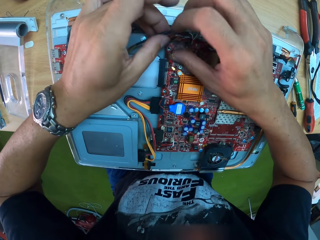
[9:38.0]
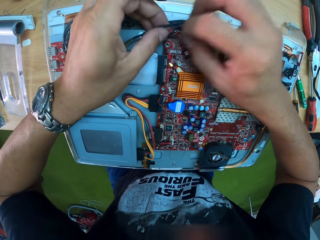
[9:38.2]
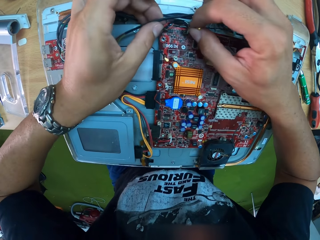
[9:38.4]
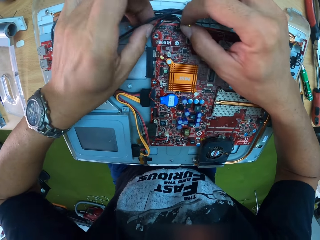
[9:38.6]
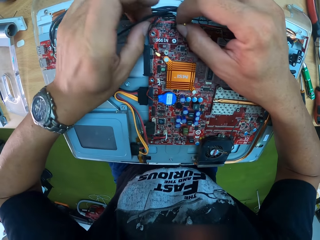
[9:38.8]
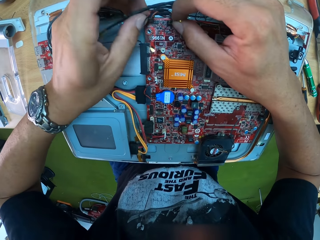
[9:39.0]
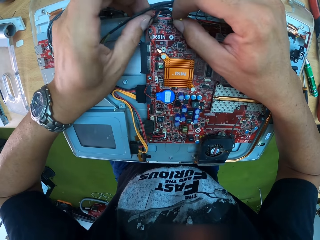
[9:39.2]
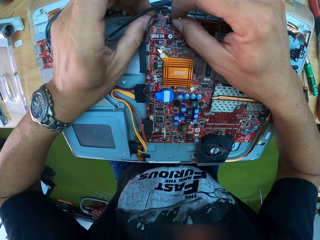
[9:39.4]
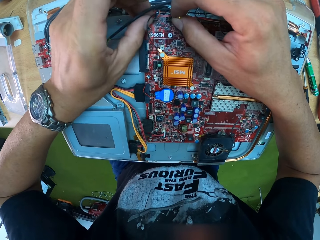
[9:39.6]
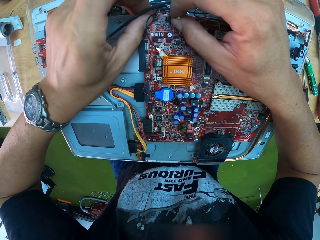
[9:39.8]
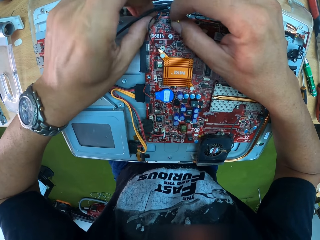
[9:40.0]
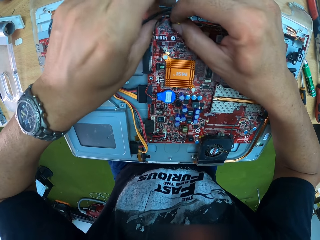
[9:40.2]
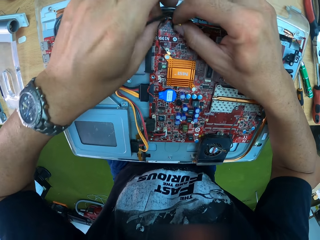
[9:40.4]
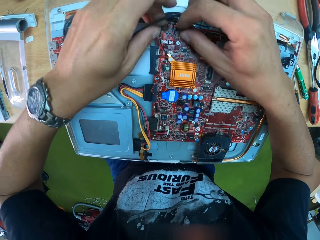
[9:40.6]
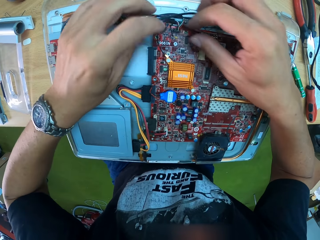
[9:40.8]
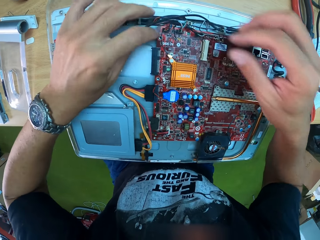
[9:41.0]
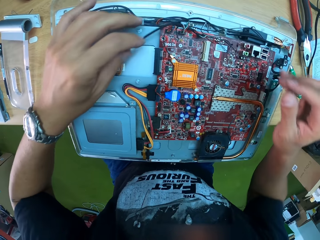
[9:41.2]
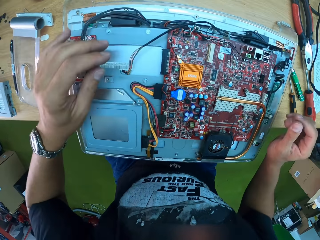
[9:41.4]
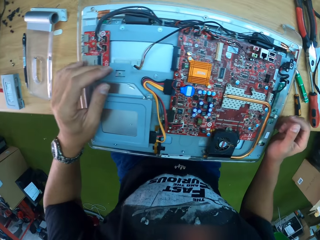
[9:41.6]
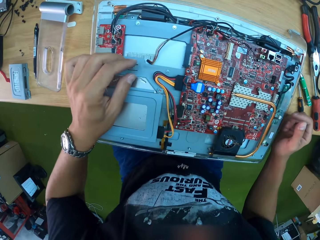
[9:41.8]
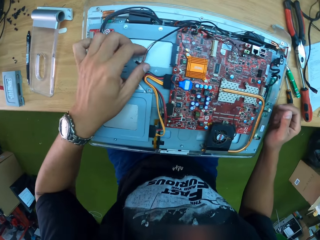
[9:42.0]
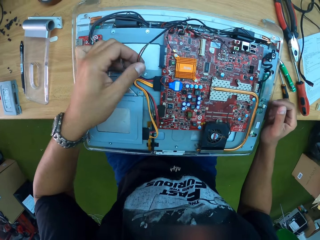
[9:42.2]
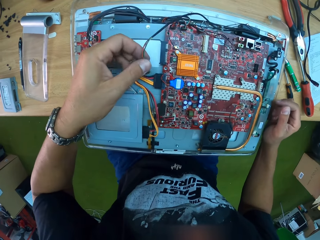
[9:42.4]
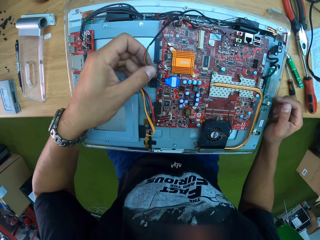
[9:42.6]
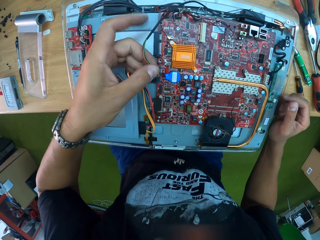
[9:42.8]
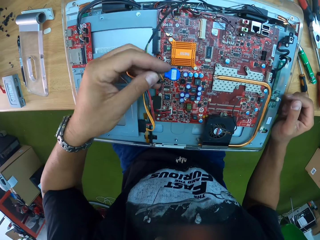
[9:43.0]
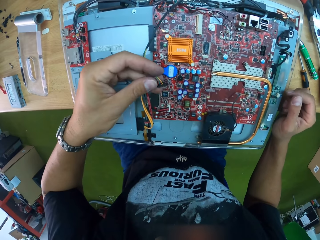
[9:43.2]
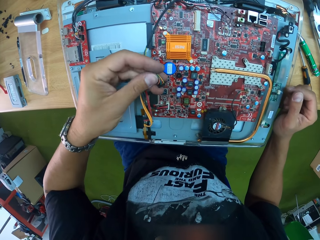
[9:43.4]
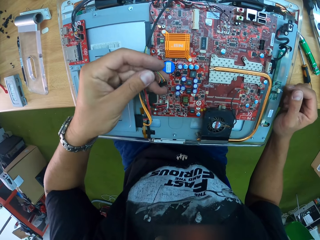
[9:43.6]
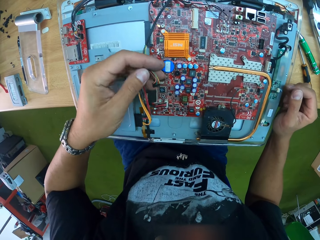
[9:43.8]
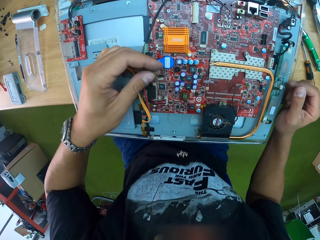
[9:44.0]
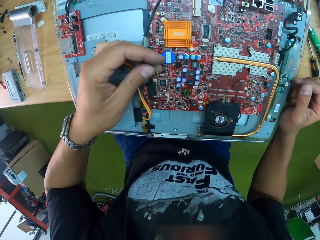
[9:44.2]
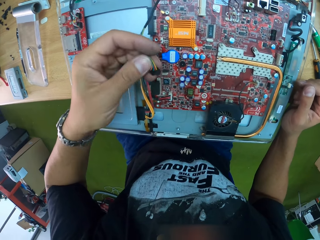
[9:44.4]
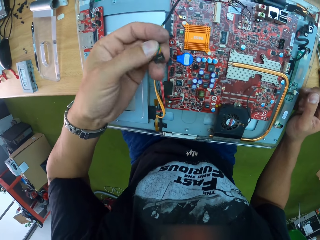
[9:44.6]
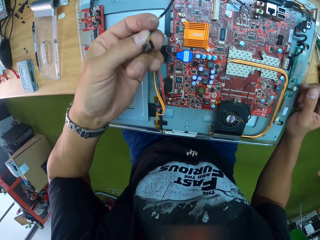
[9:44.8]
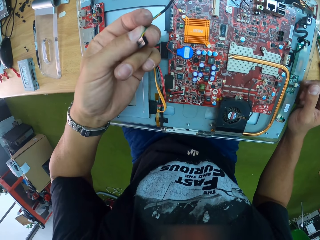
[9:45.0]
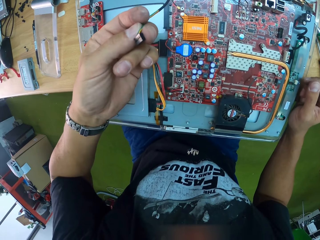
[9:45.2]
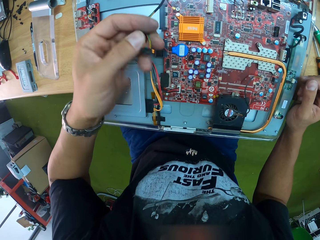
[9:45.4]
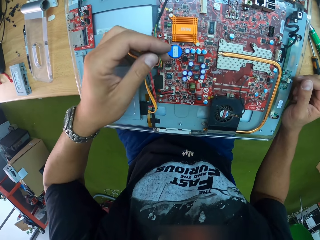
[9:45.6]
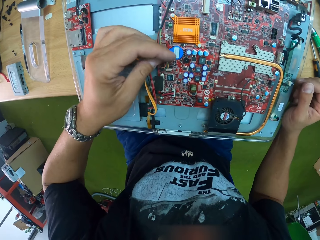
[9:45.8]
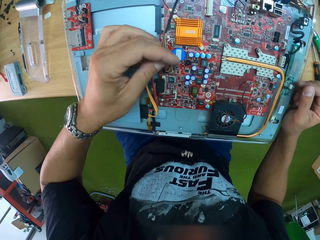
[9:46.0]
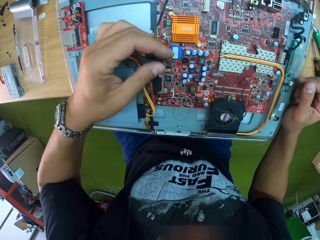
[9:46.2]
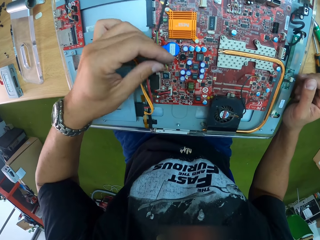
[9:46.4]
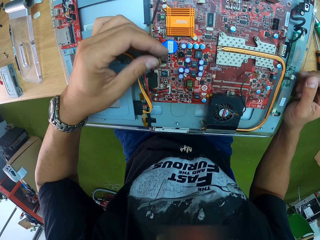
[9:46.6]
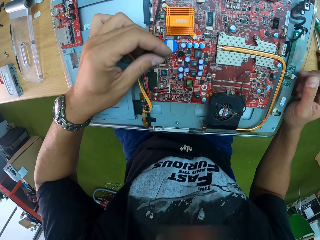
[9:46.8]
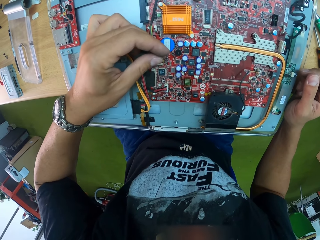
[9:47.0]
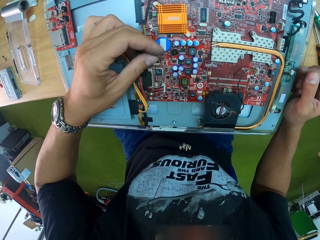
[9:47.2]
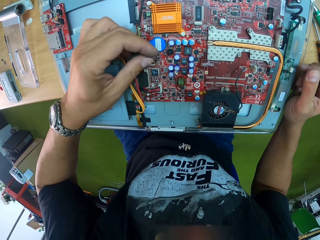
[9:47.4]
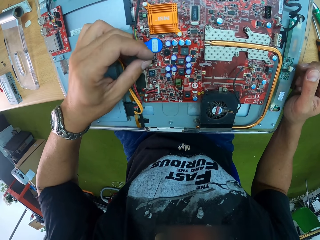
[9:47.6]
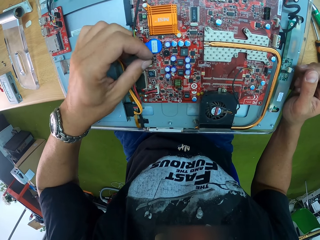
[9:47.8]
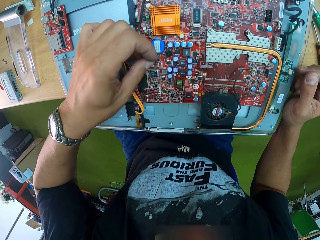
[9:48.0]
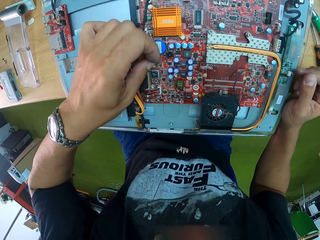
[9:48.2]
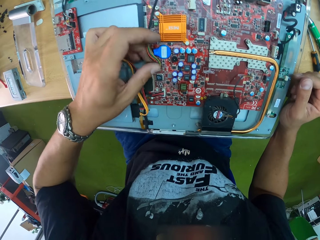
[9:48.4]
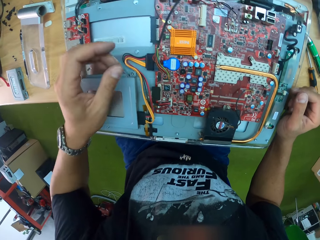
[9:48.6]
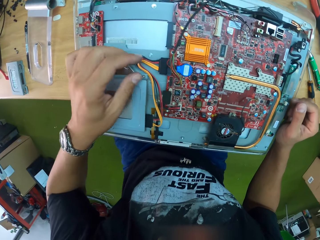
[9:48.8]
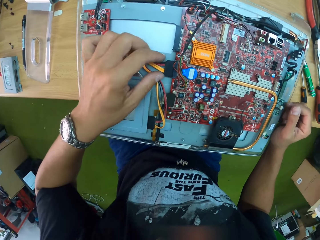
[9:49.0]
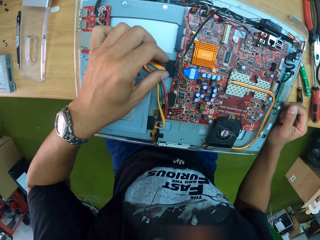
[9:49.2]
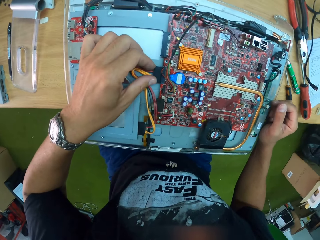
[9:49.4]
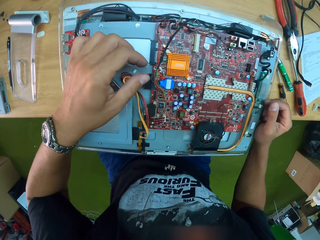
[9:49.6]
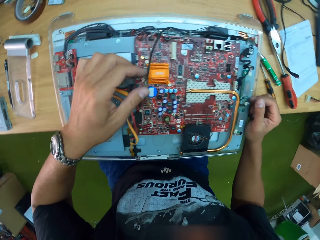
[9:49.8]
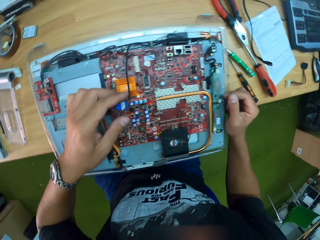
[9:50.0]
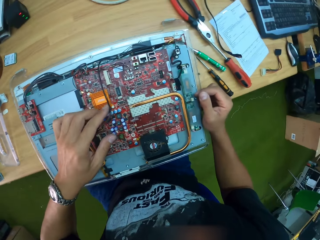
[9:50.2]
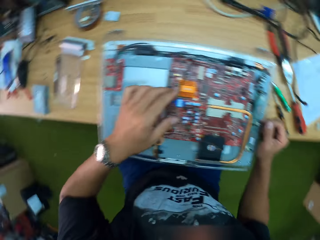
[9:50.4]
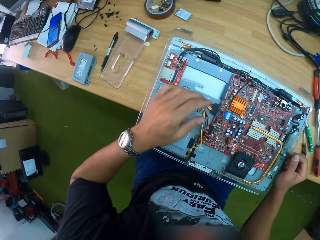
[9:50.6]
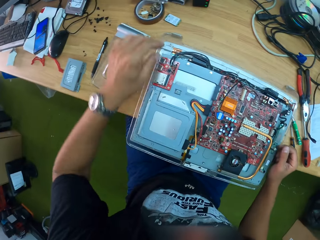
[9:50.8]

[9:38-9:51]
The camera wearer fixes wires. He plugs the chip into a connector of the motherboard on the workbench with his left hand. He connects a wire on the motherboard.

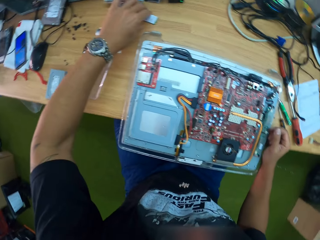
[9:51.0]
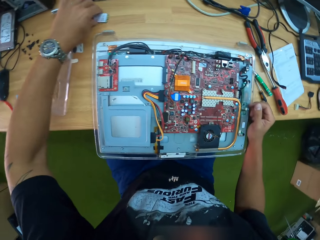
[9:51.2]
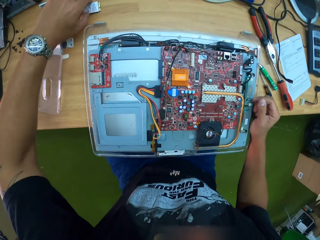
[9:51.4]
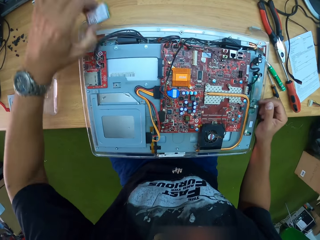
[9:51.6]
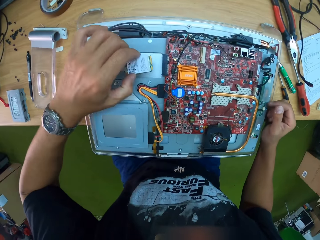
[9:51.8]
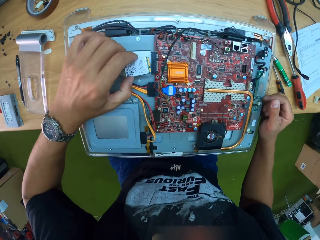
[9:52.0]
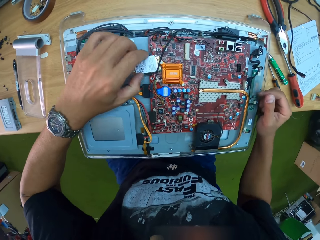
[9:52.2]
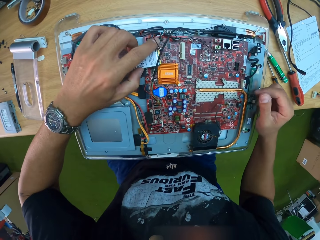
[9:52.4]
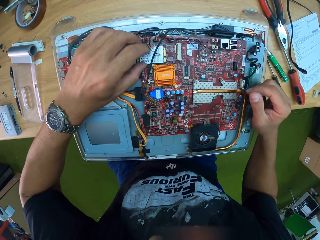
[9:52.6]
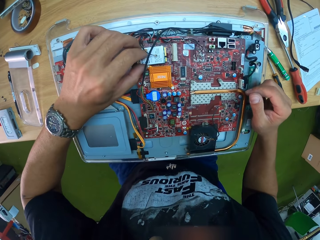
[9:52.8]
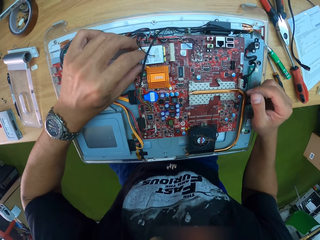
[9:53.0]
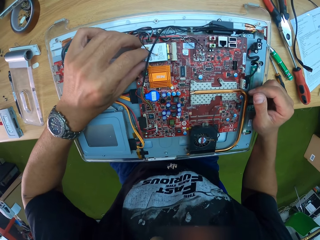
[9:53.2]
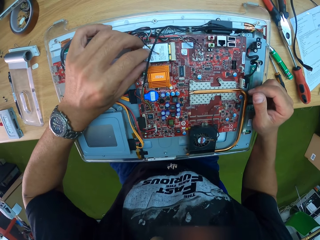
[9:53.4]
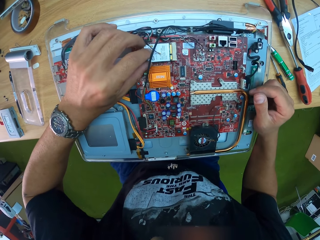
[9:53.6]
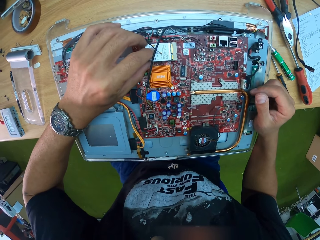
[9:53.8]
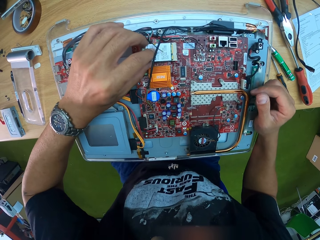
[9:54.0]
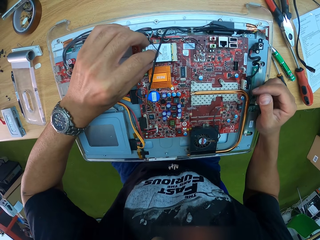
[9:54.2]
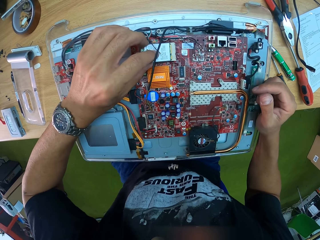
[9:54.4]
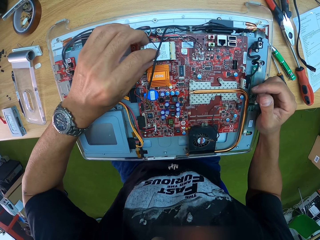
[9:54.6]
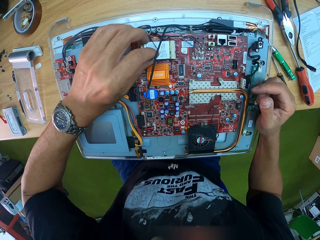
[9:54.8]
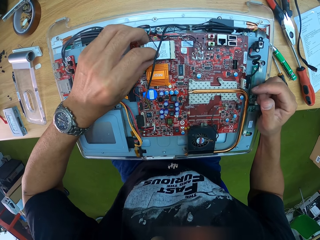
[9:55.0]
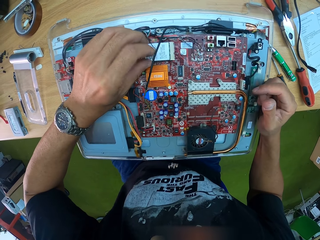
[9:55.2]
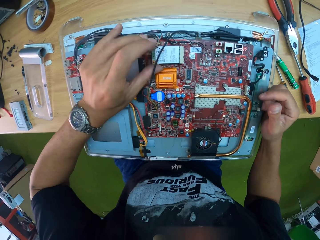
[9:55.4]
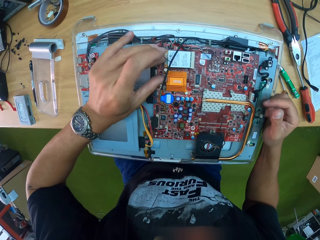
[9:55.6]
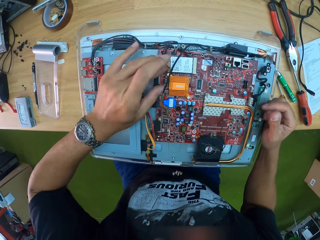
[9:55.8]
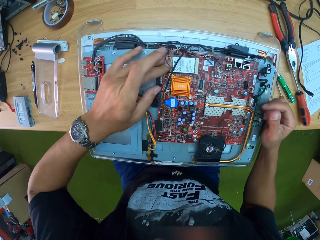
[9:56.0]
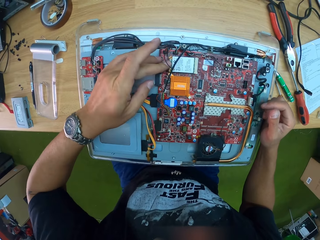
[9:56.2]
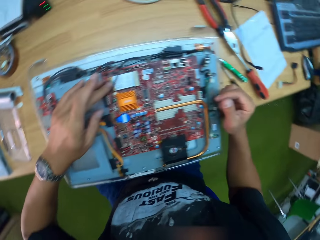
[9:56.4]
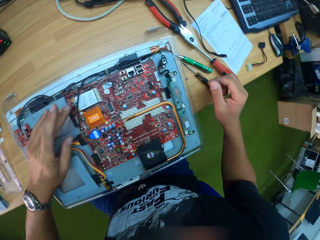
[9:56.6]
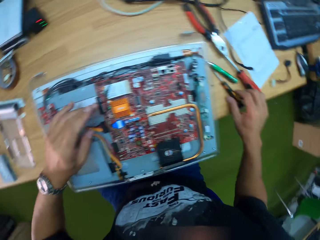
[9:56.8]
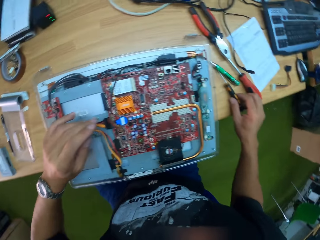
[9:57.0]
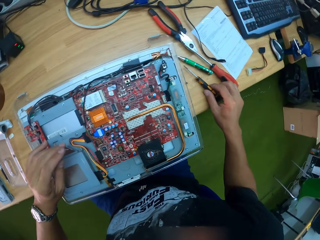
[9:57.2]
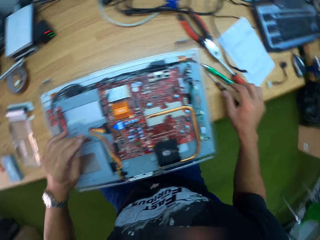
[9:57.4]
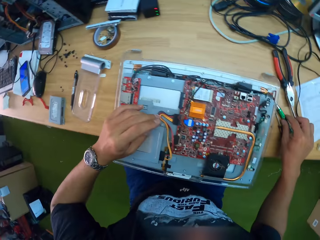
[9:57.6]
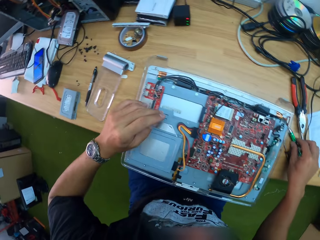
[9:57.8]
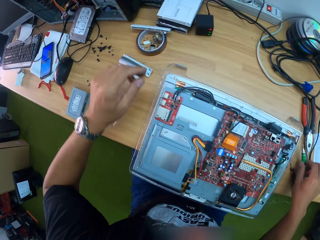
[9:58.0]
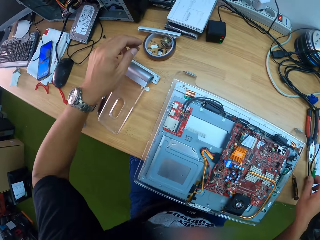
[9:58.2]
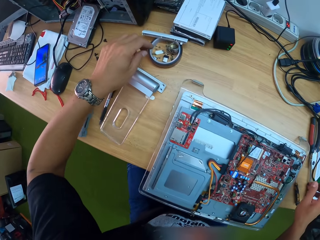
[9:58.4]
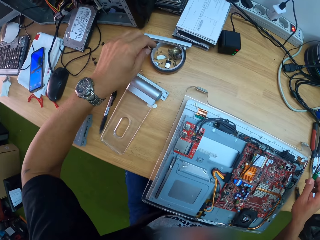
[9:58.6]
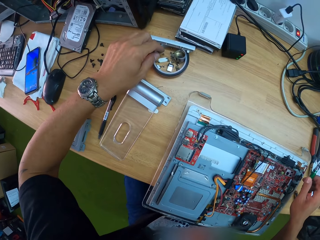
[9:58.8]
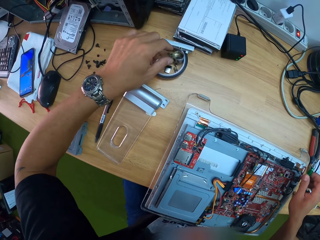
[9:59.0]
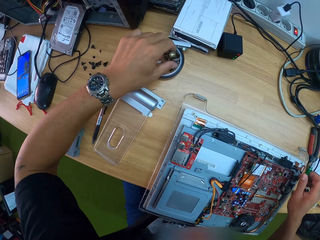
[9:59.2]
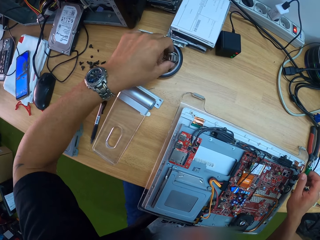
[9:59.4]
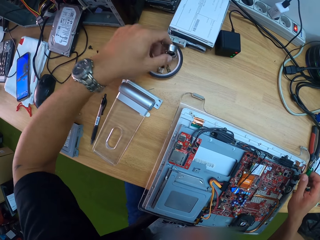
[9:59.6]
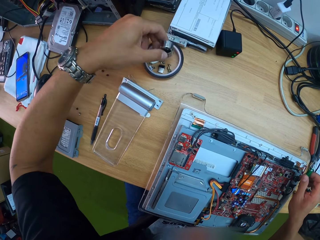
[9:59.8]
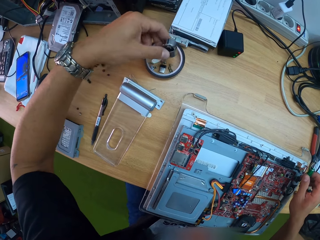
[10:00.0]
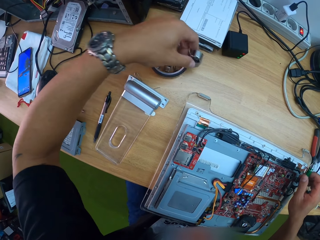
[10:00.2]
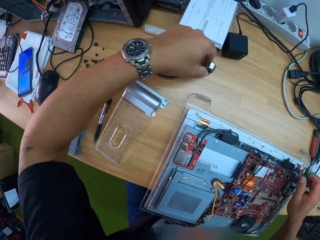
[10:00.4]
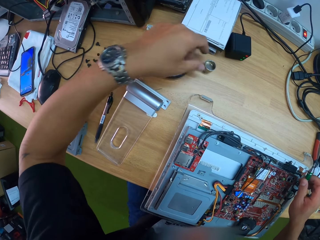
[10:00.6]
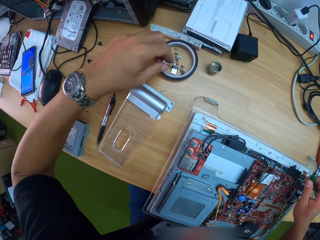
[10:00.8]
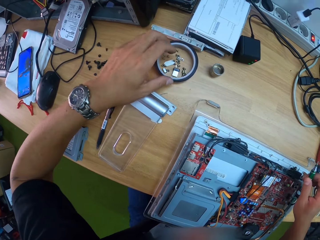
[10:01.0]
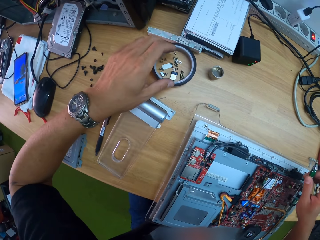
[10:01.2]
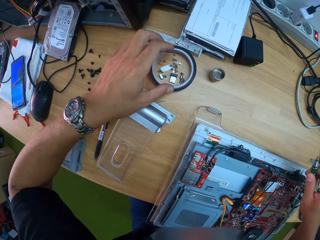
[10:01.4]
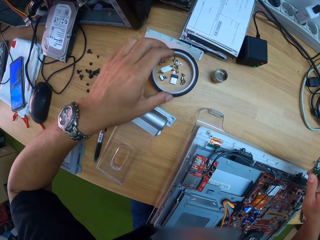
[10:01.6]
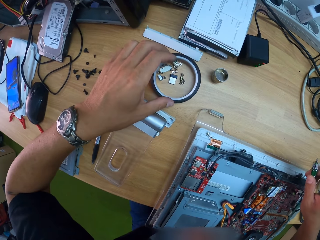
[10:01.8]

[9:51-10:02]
The camera wearer picks a processor from the workbench with his left hand. He plugs the processor to the motherboard with his left hand. He picks a screwdriver from the workbench with his right hand.
